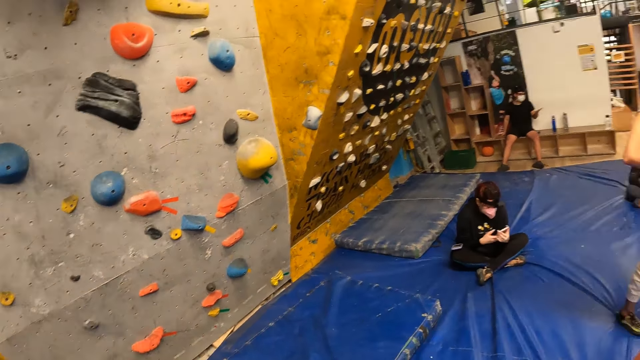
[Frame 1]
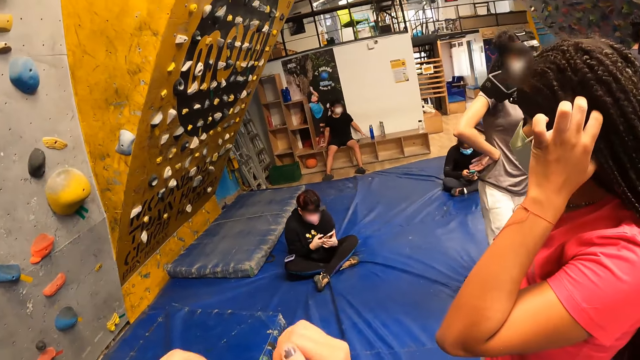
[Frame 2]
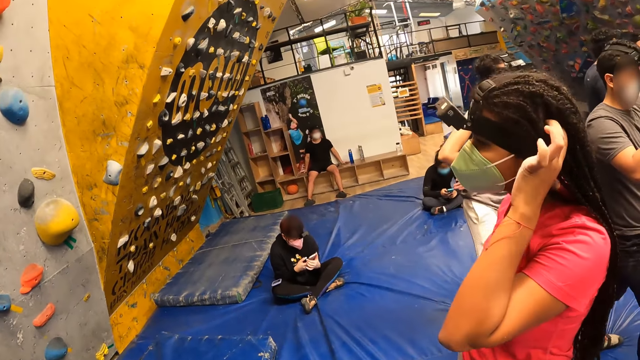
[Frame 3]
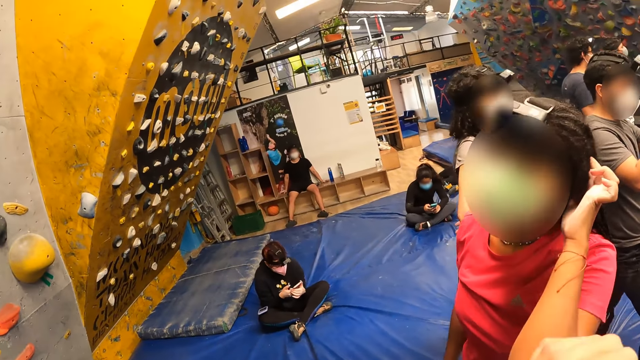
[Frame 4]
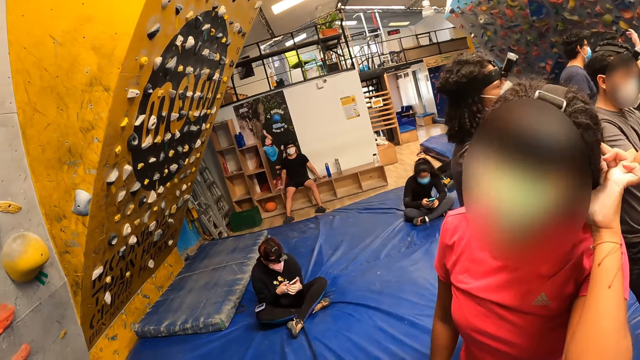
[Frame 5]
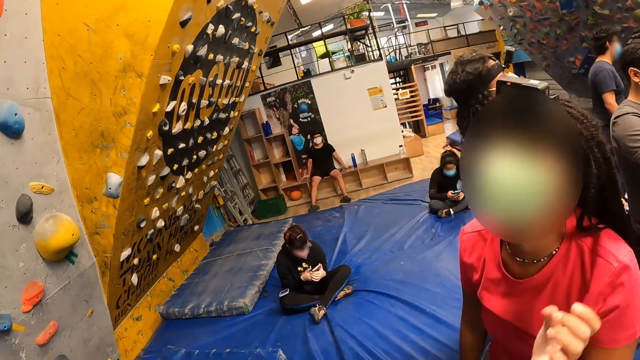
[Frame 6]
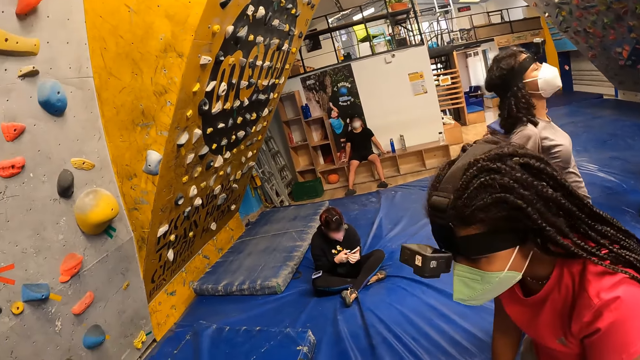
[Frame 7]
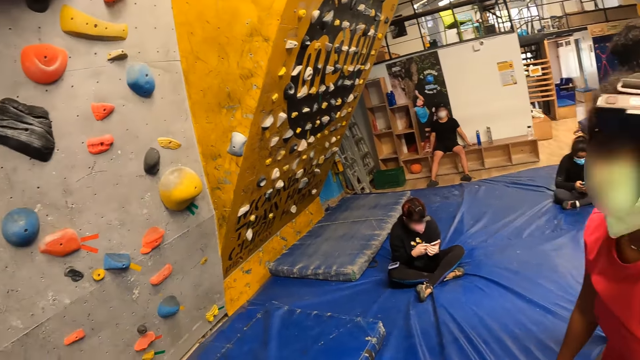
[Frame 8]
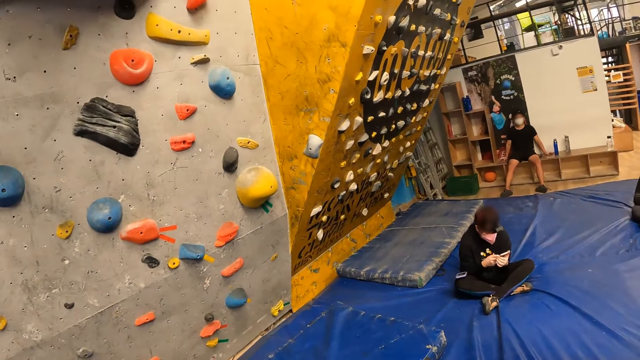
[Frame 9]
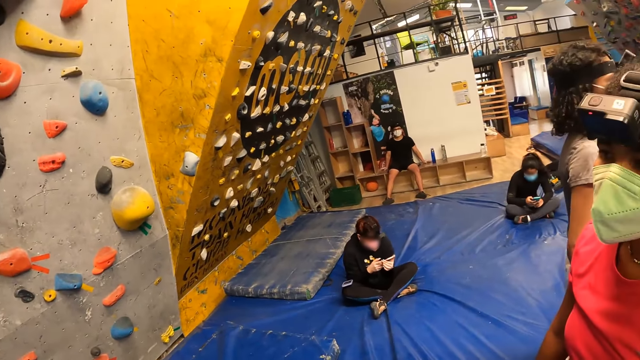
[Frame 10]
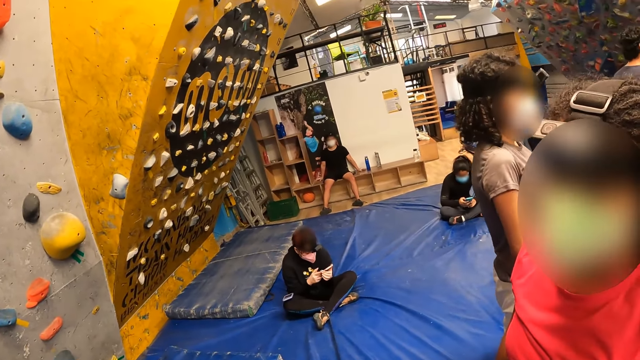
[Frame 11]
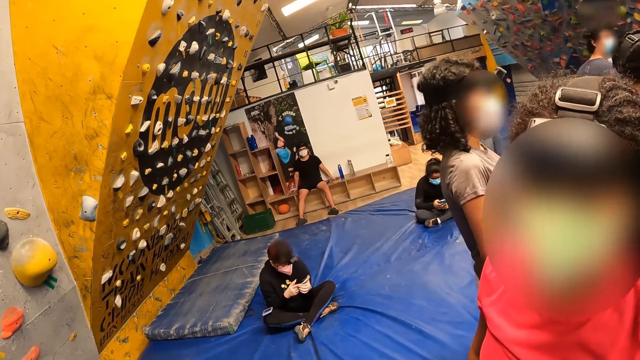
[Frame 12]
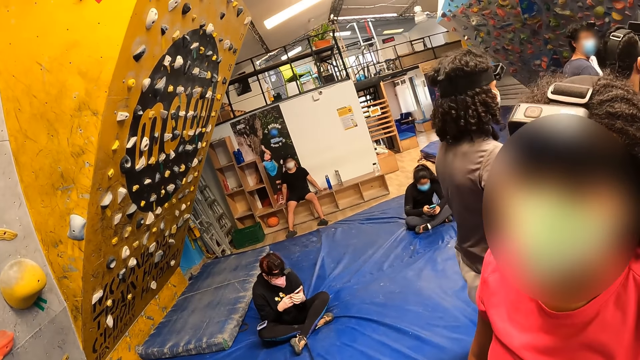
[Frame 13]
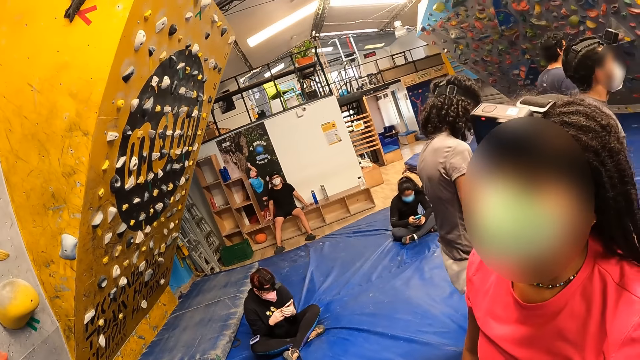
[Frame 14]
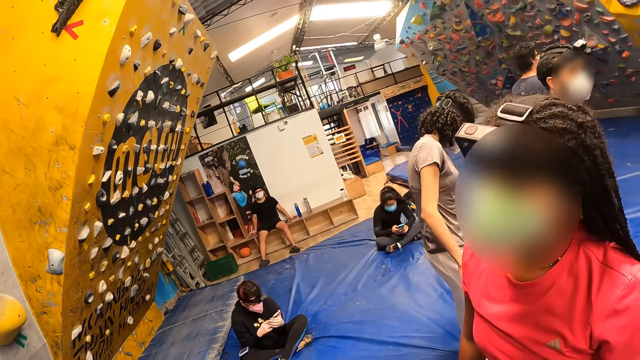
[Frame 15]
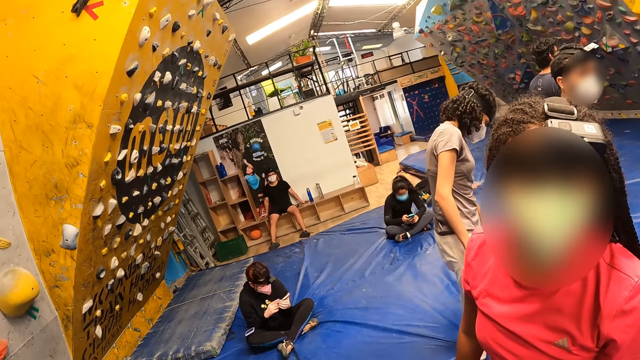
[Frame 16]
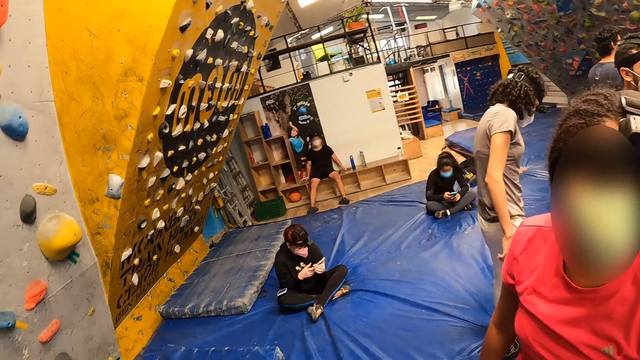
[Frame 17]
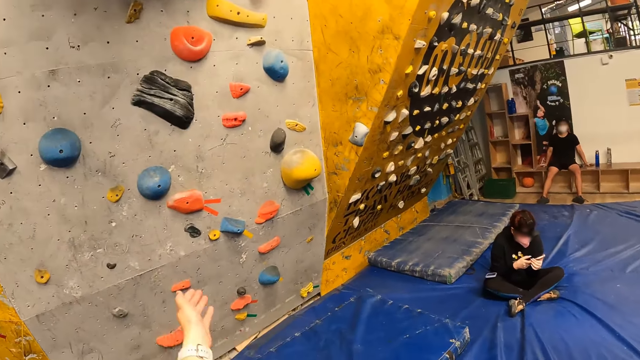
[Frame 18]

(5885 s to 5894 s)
A person talks with the camera wearer. The person talks with the camera wearer again.

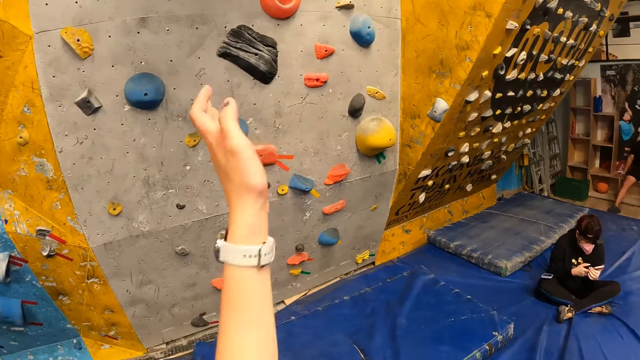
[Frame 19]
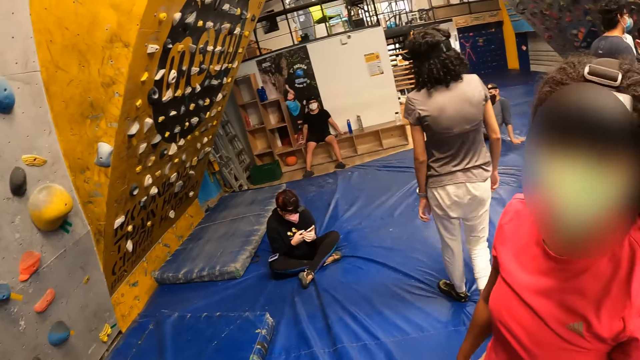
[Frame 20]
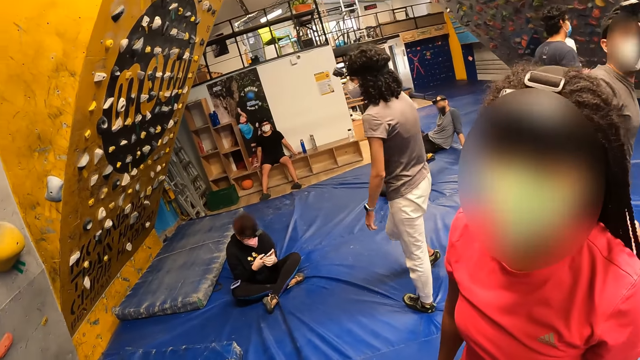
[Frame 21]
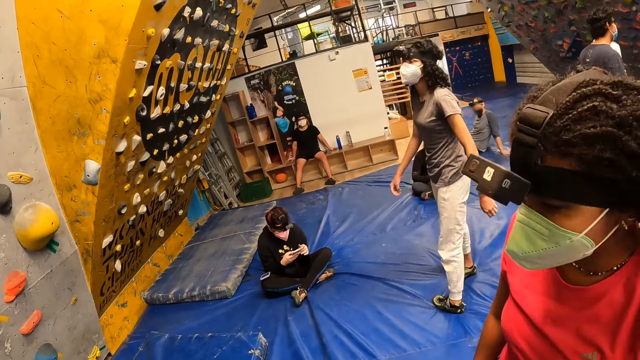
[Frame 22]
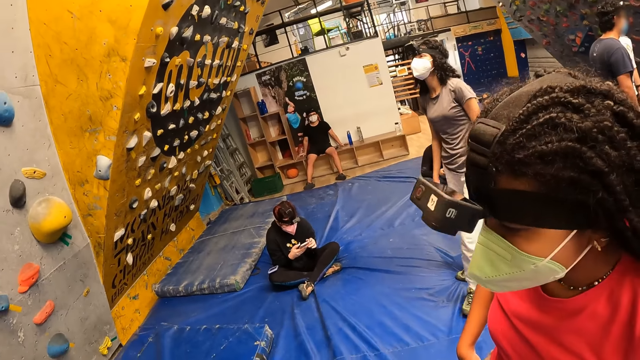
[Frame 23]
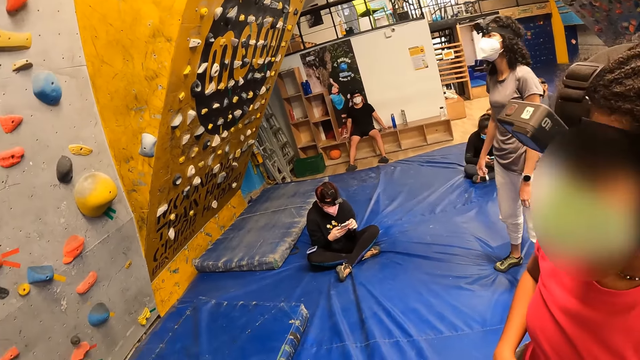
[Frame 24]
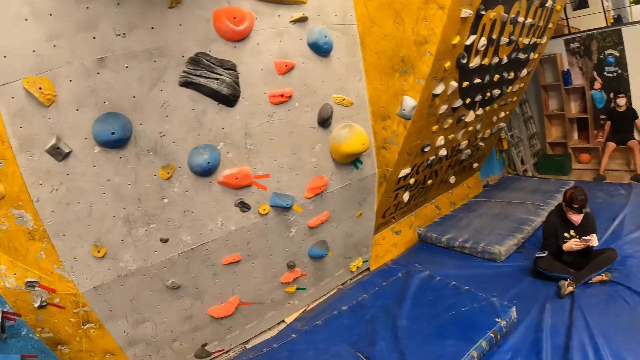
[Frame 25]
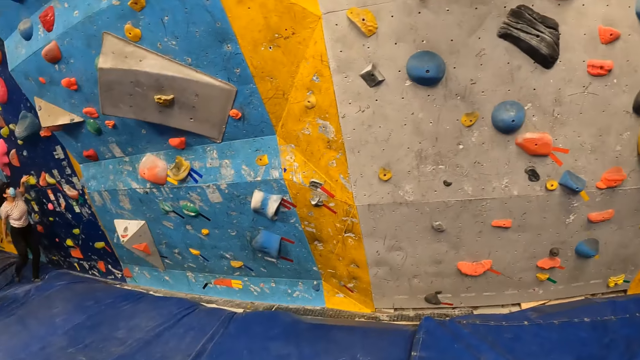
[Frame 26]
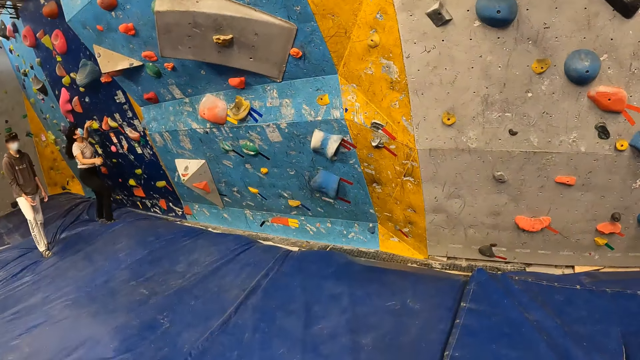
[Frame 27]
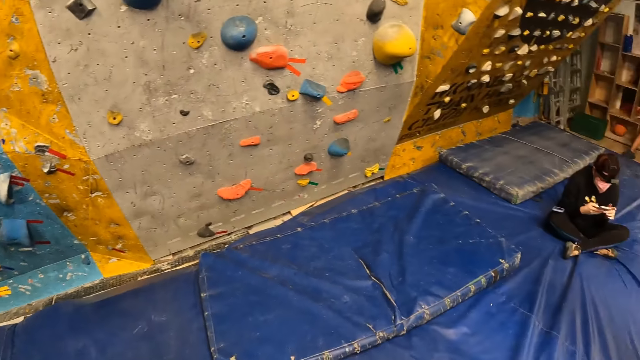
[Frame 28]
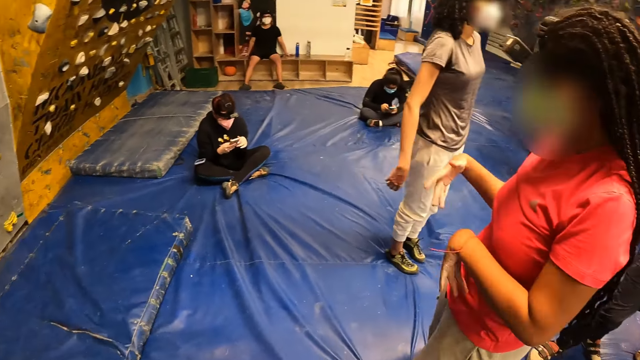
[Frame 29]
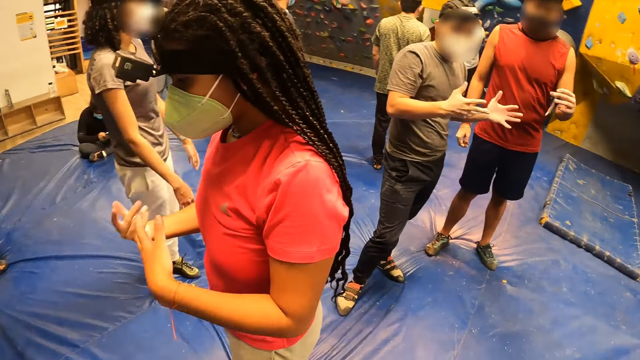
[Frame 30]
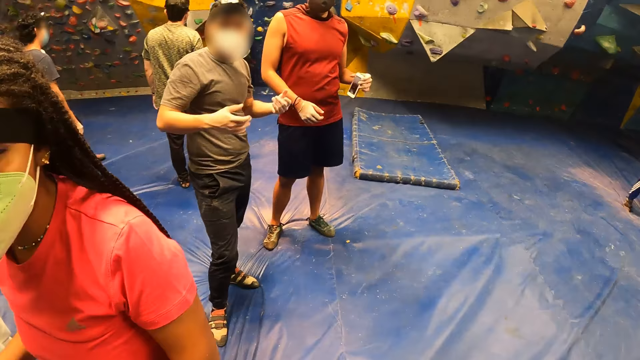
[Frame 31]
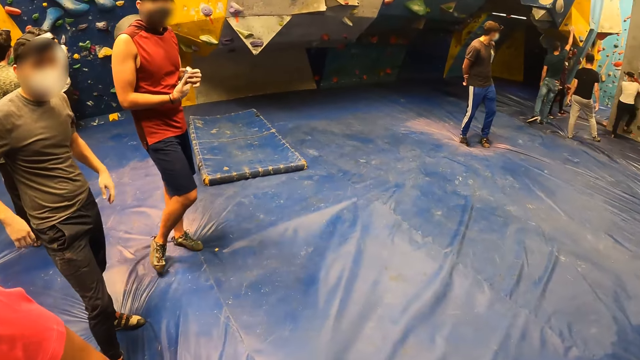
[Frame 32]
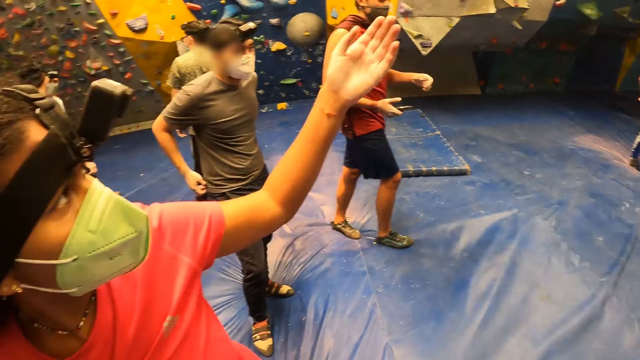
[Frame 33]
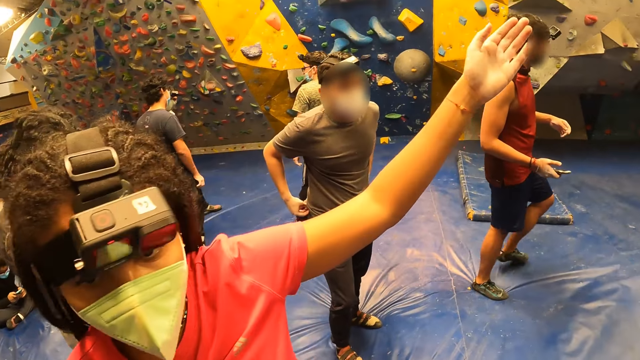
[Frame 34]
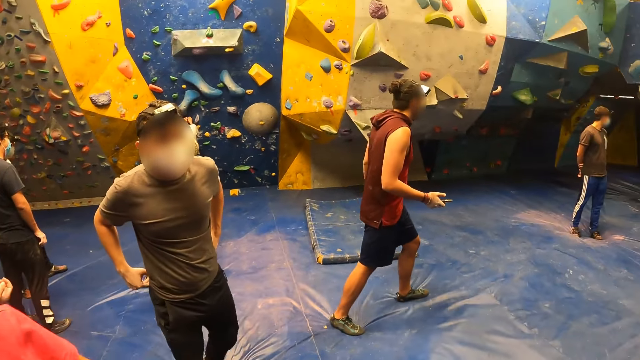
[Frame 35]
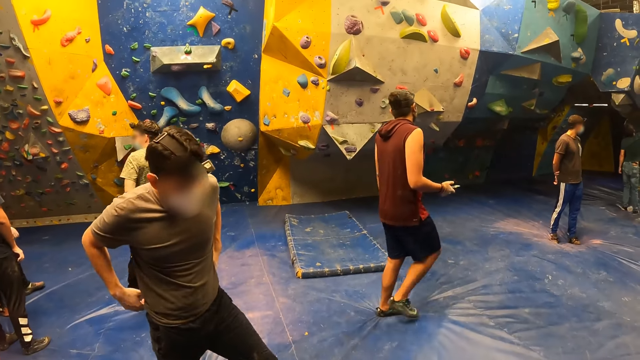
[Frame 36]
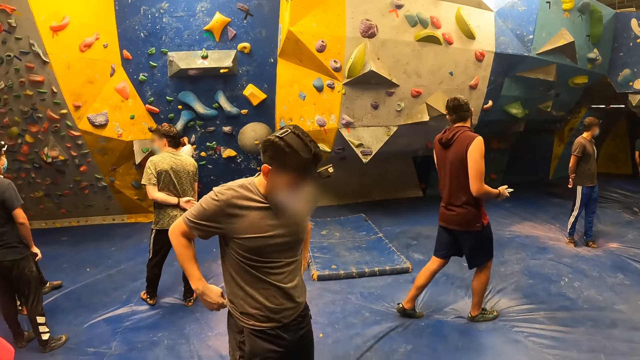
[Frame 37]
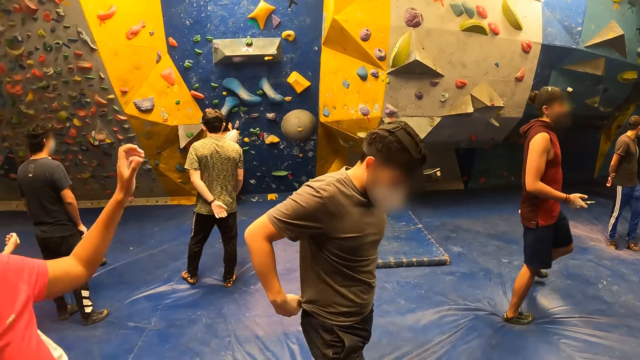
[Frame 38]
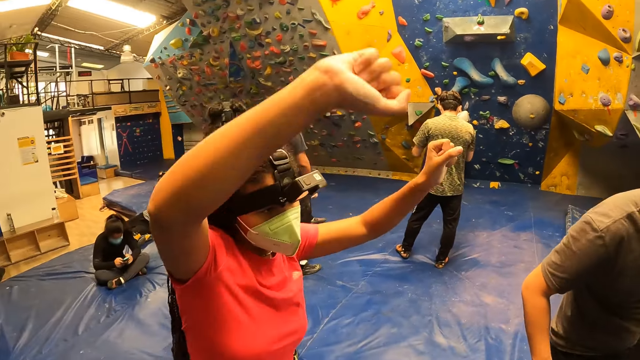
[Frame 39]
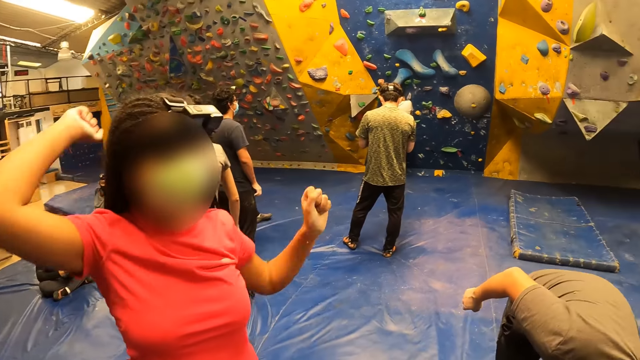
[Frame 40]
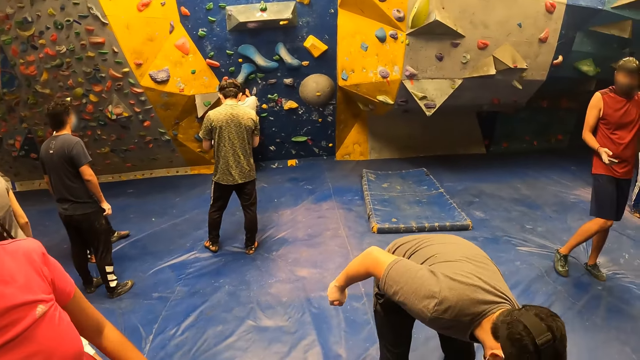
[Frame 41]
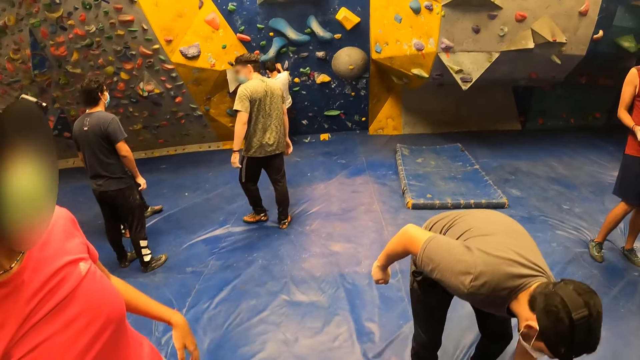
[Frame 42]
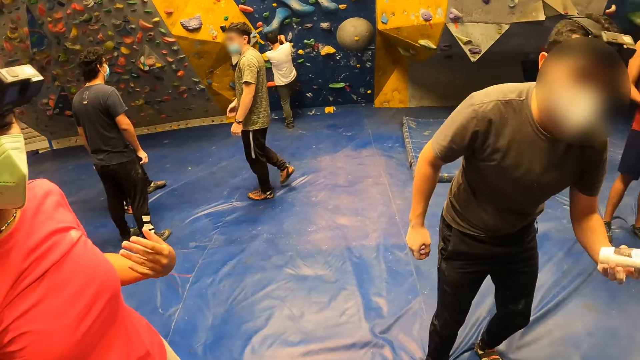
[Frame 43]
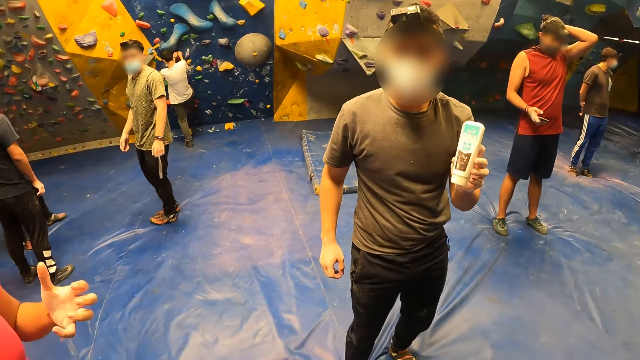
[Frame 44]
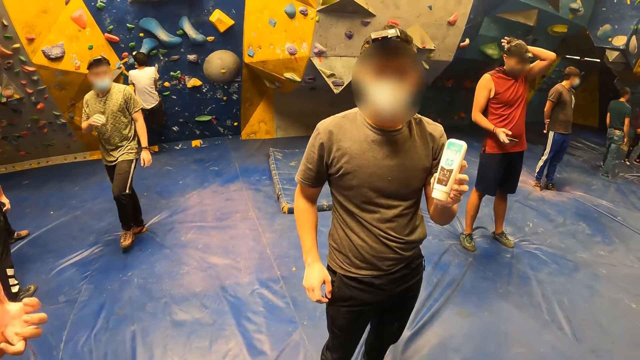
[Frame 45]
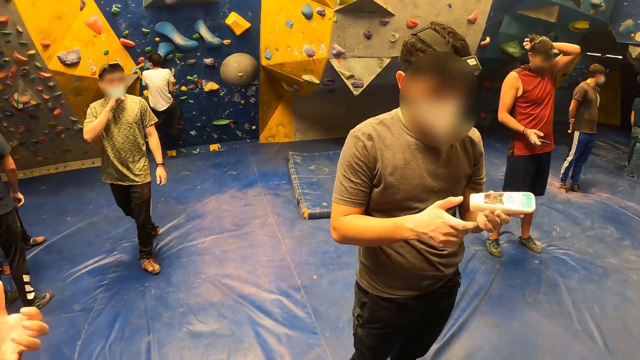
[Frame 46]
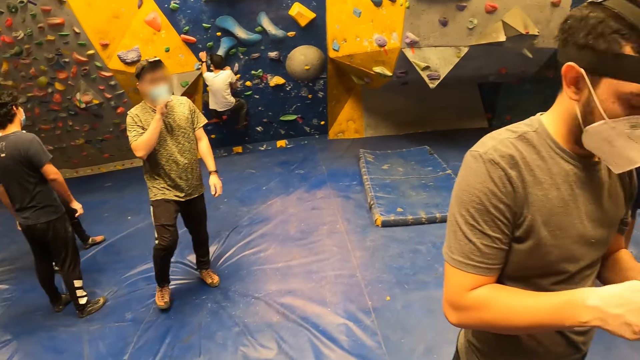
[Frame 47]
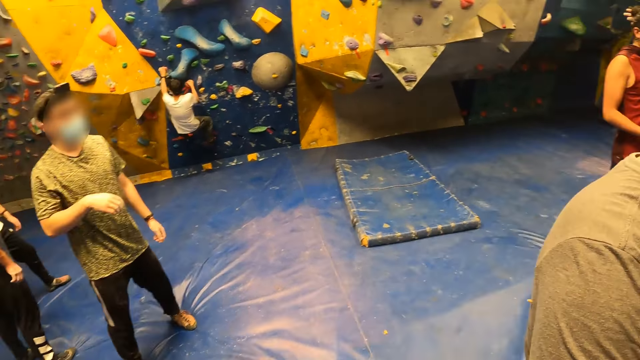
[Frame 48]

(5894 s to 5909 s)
The camera wearer raises a hand. A person looks at the camera wearer. The camera wearer looks around. The person looks at the camera wearer. The camera wearer looks around. They look around again. A man picks up a bottle from the floor with his left hand. The man interacts with the camera wearer. The man shows the camera wearer the bottle.
